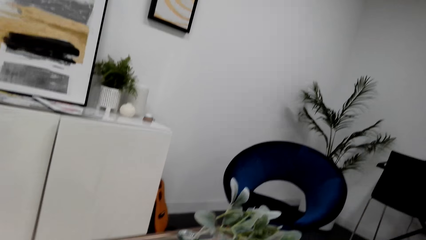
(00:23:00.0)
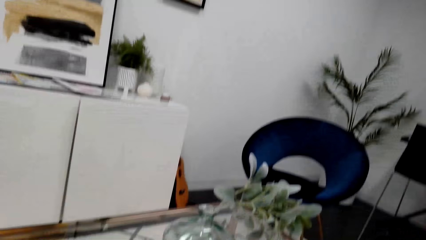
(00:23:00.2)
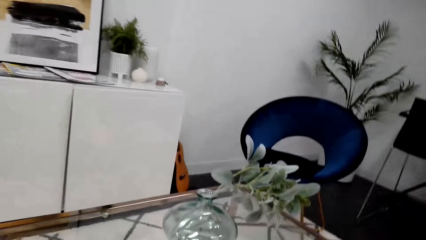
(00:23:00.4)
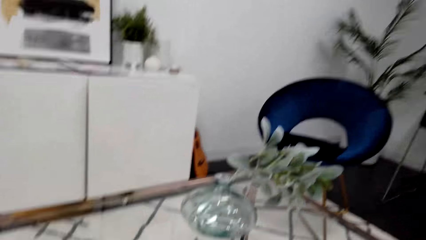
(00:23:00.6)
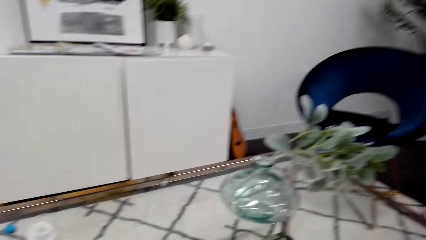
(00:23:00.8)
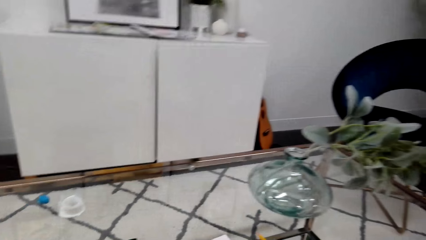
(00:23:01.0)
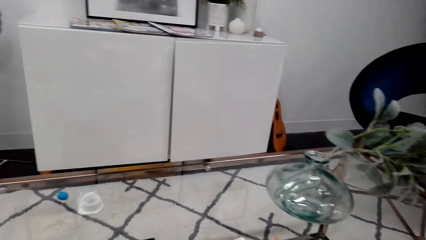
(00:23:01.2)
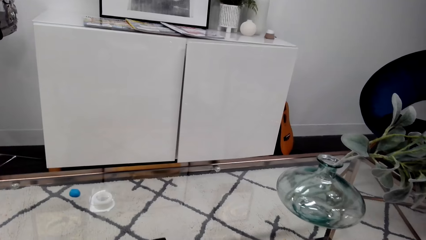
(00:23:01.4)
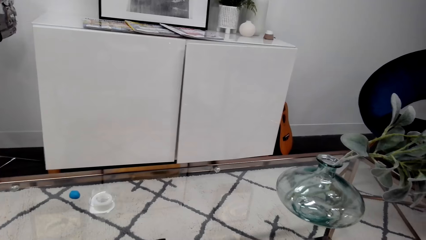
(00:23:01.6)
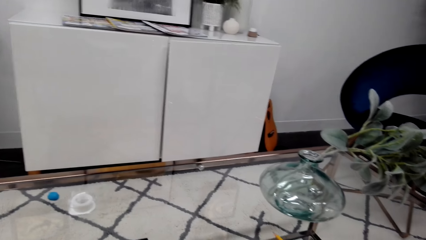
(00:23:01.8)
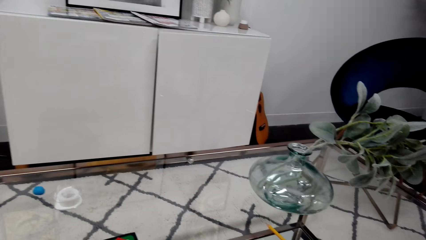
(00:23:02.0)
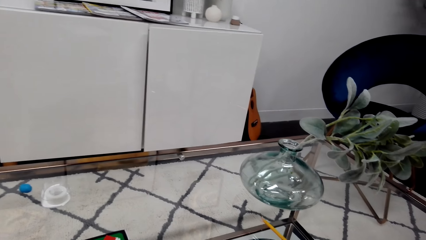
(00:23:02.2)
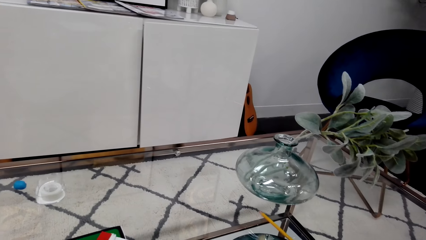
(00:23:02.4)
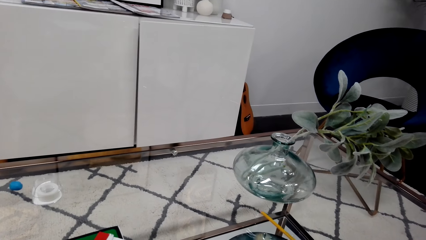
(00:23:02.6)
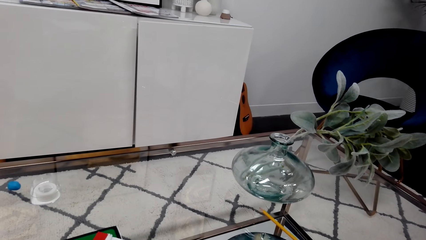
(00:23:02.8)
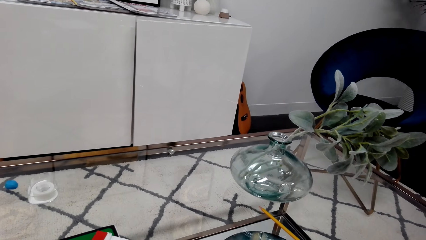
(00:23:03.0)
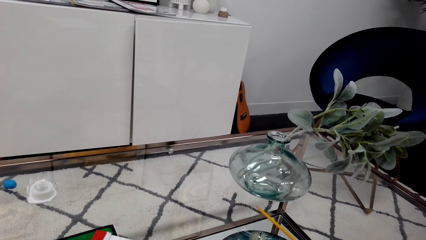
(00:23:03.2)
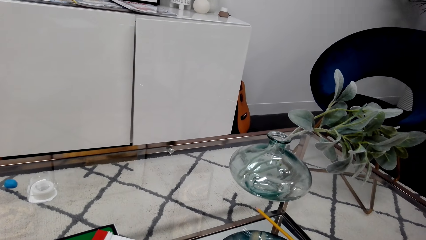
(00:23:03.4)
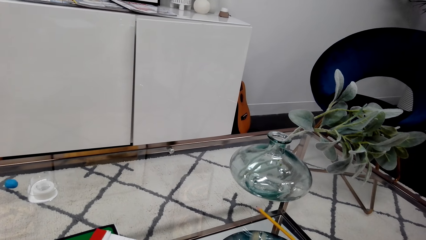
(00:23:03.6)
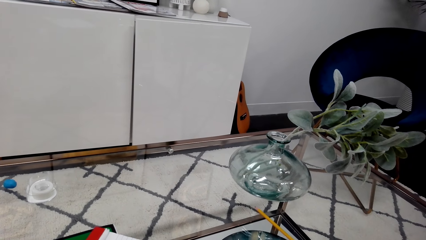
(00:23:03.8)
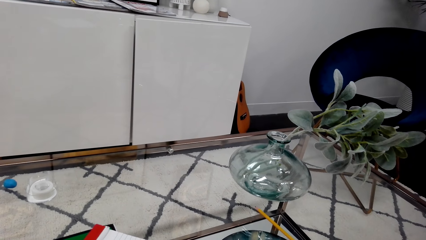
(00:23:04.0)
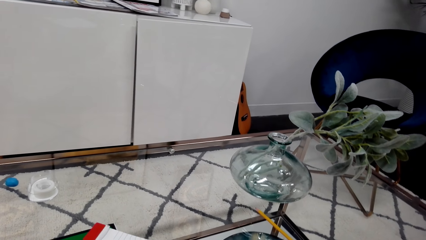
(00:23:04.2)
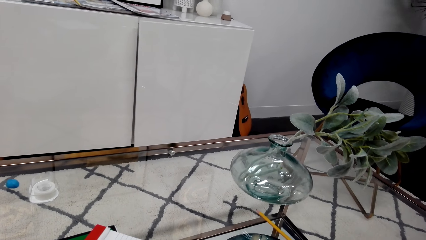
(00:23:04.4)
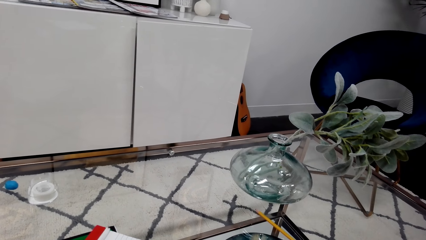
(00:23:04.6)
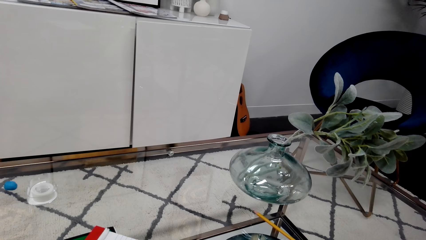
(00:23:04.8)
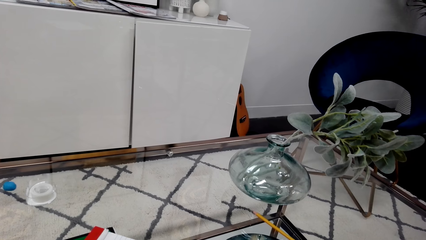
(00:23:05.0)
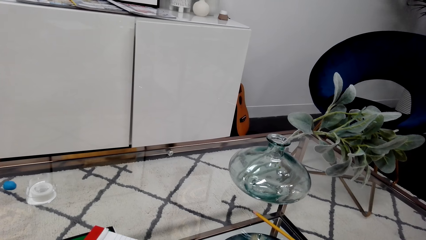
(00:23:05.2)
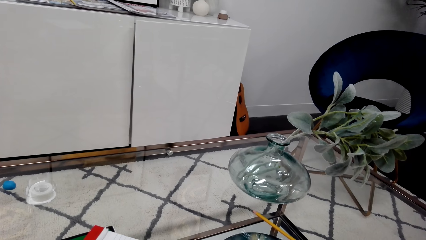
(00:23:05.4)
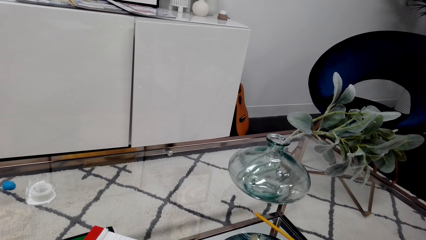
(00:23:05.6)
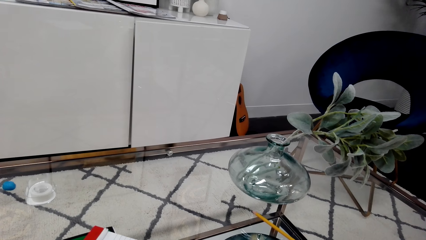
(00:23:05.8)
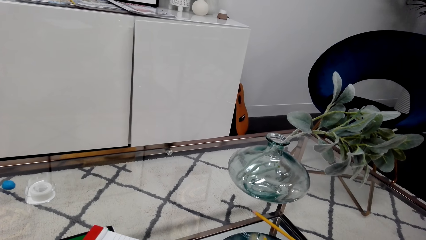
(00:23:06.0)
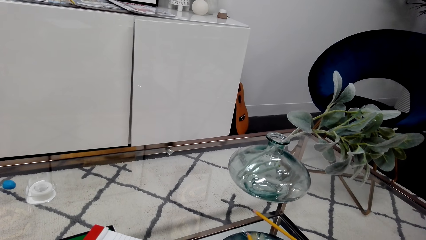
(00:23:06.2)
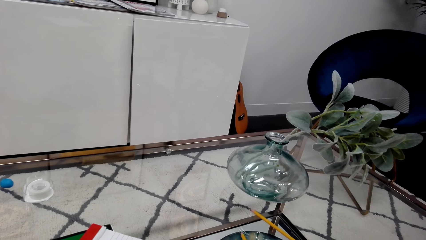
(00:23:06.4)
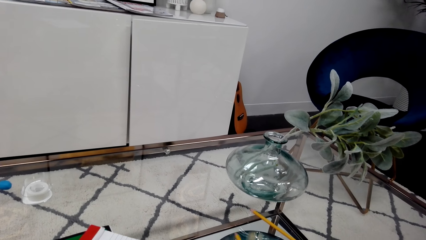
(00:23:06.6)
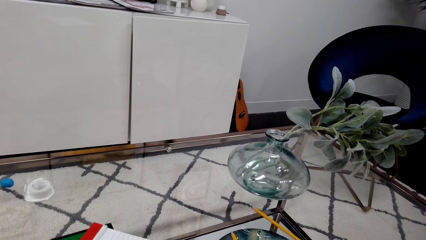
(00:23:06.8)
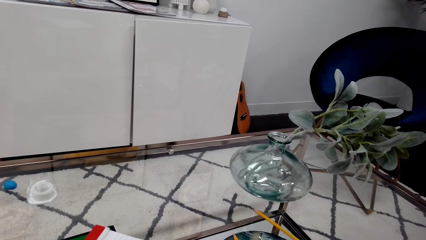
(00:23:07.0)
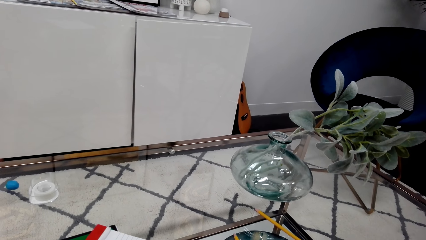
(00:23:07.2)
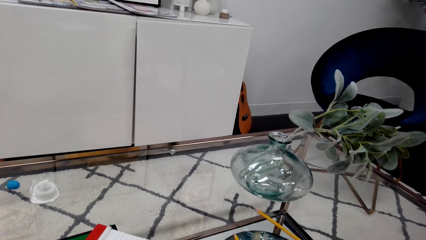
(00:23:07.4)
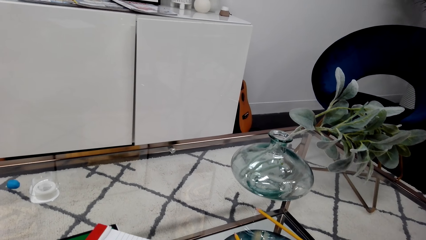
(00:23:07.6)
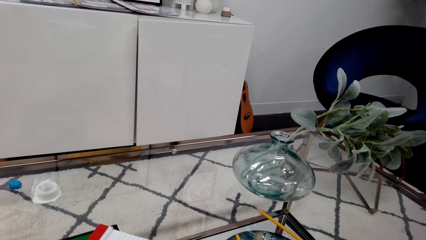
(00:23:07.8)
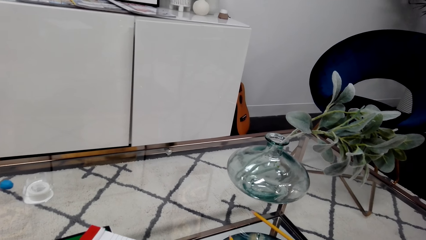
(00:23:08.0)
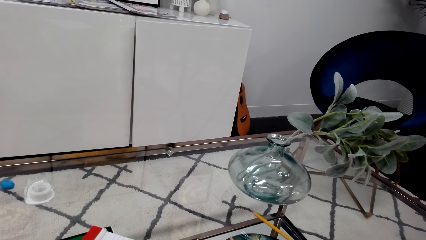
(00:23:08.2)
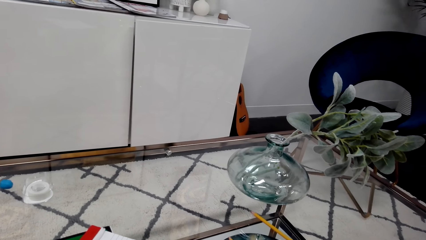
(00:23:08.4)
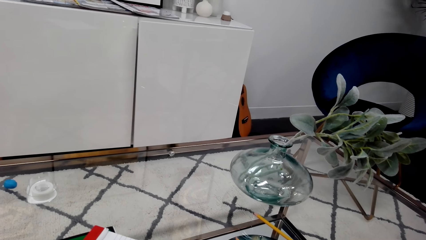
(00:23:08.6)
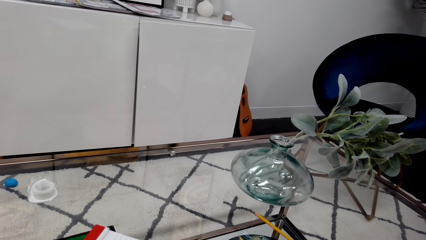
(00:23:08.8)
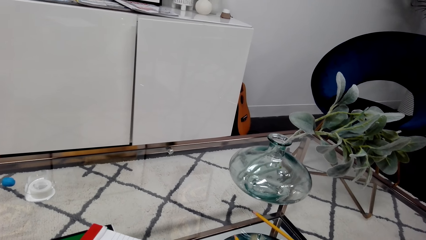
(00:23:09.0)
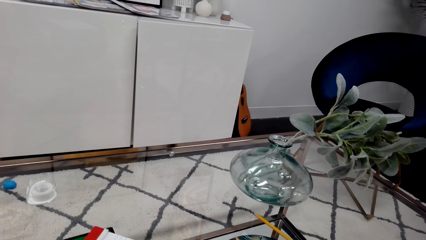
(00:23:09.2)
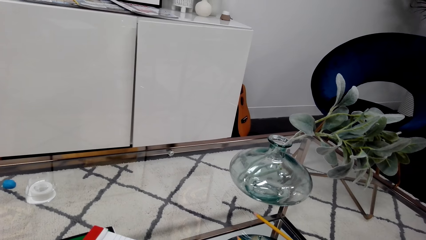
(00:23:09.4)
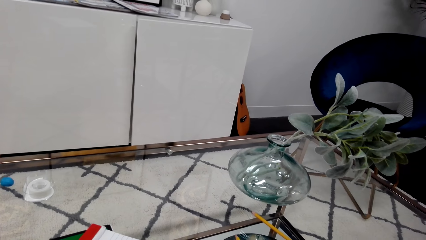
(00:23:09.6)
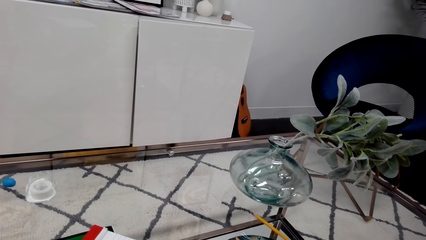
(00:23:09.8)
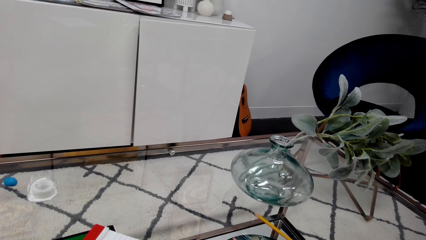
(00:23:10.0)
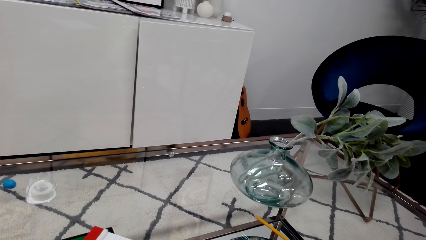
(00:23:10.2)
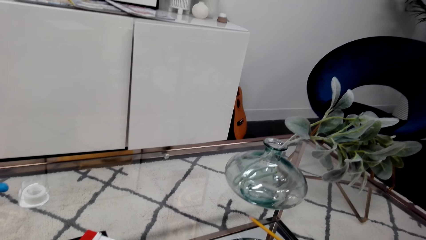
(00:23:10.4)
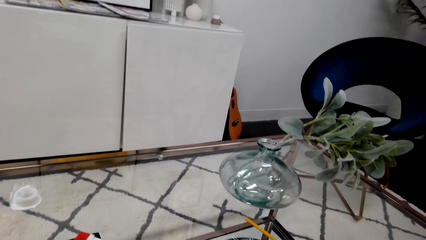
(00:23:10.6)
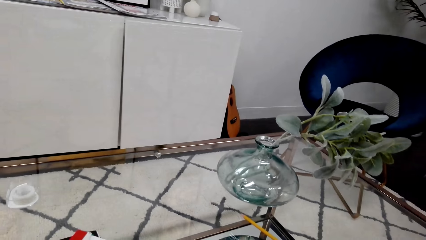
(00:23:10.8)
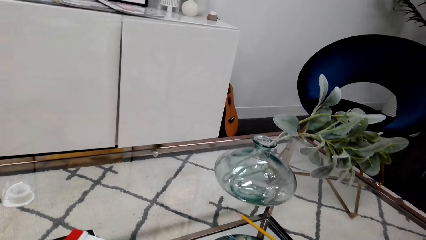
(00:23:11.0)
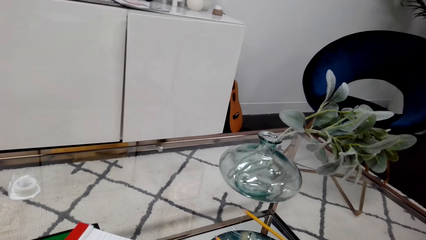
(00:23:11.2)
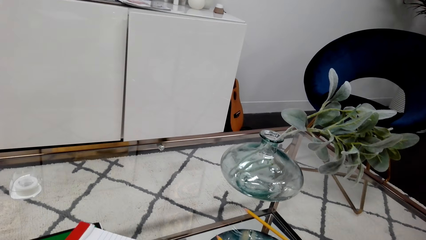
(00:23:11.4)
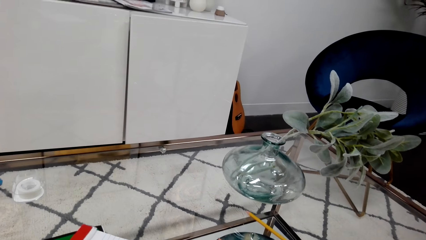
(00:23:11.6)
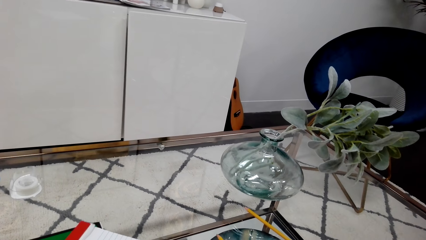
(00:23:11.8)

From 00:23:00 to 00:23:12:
The camera wearer is painting on a paper. They move a book on a table and move a pencil on the table.

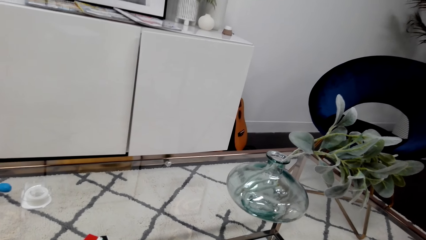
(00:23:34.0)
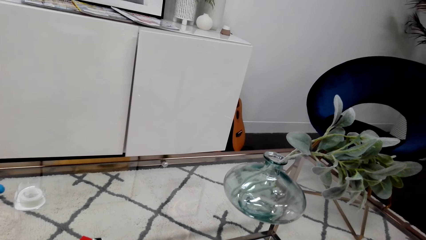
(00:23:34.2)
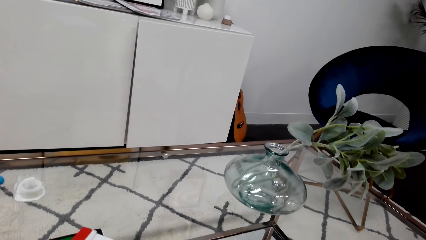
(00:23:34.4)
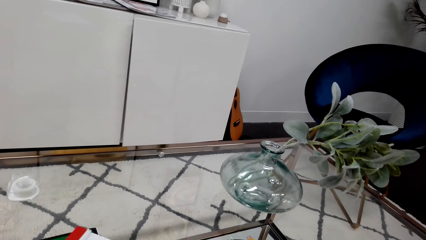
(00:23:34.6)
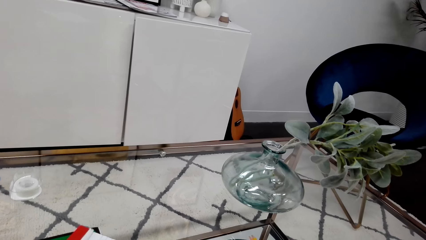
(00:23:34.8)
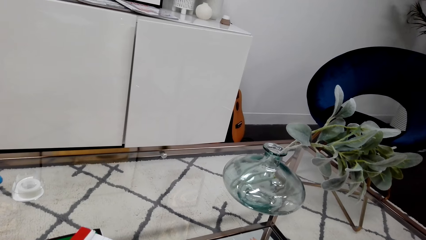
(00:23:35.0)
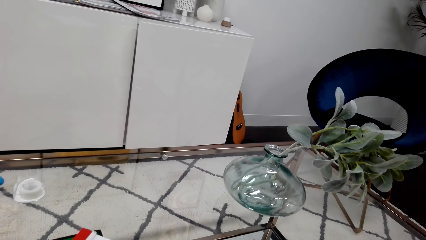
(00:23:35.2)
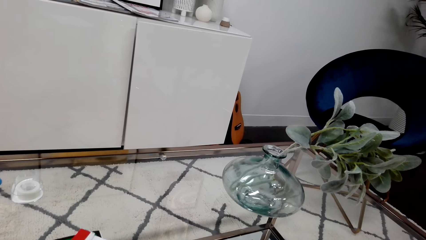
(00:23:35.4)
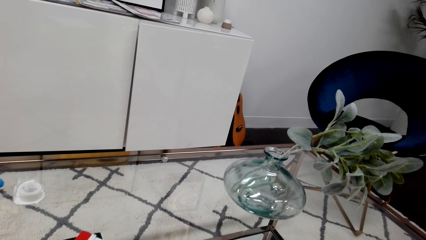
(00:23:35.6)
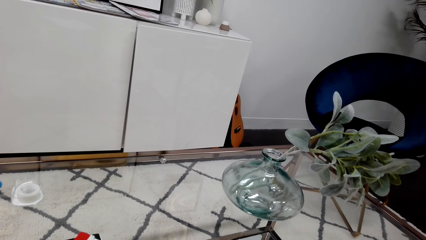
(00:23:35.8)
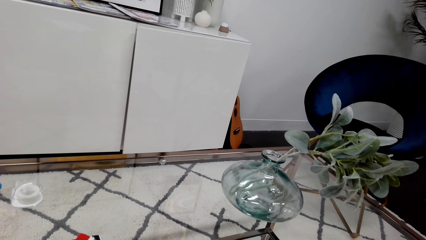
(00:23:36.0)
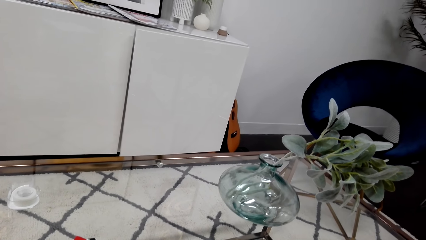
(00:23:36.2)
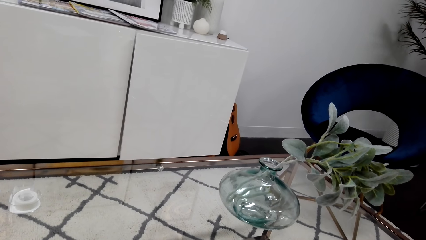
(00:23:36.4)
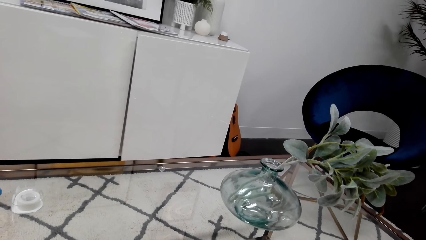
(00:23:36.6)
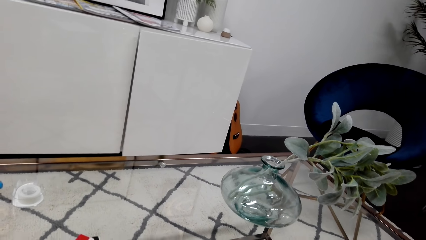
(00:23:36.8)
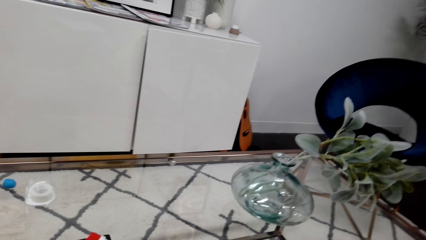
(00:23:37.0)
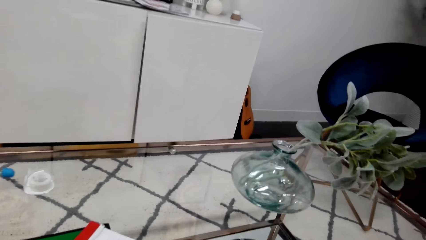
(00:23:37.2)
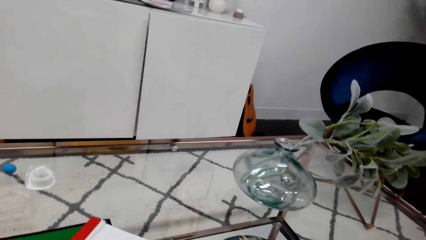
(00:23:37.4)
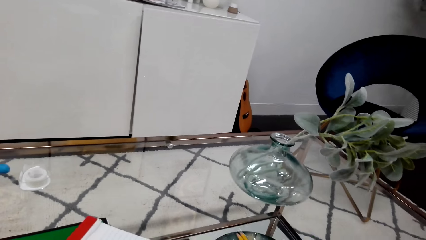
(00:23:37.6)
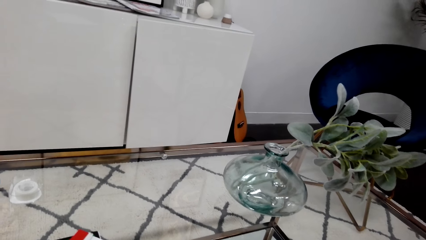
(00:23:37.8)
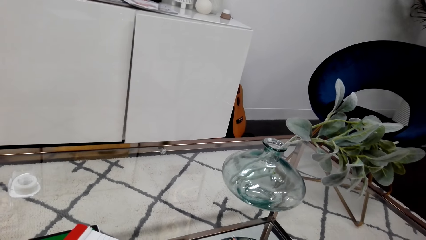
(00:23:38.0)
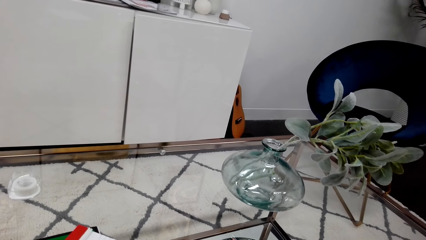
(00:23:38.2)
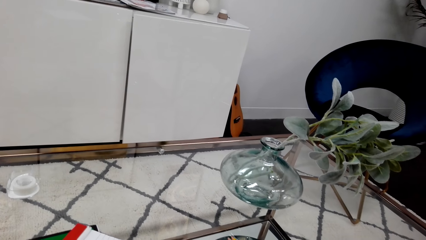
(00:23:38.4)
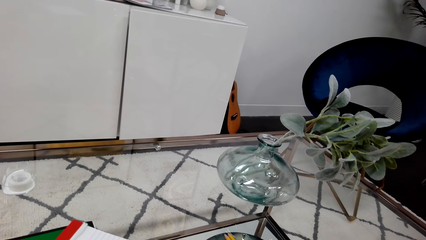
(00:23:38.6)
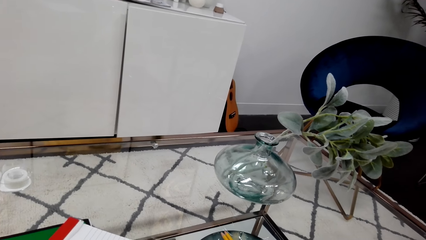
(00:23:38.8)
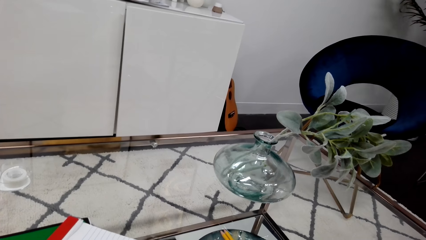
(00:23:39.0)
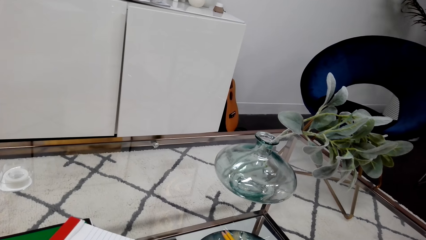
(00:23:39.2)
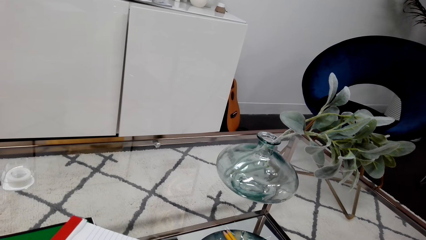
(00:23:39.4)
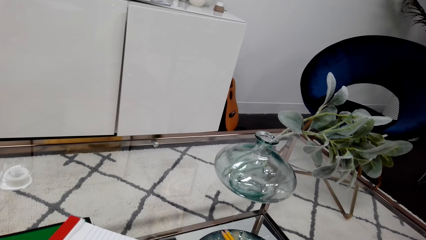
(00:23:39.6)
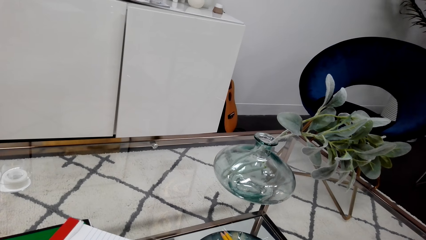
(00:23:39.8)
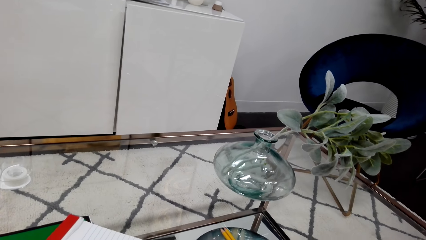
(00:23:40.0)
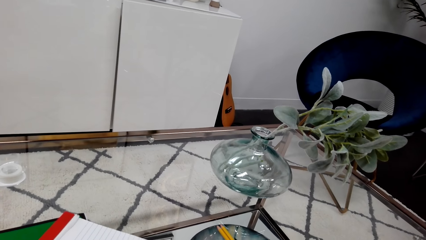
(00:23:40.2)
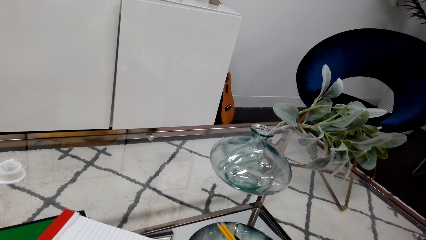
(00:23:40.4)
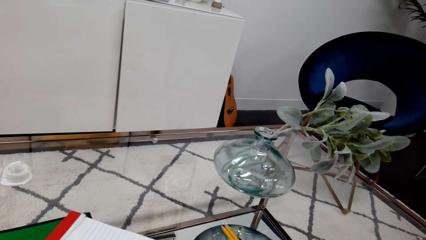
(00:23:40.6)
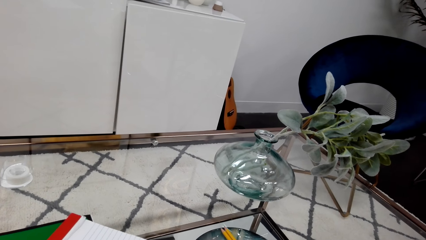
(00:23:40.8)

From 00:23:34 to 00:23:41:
The camera wearer stares at the table.
